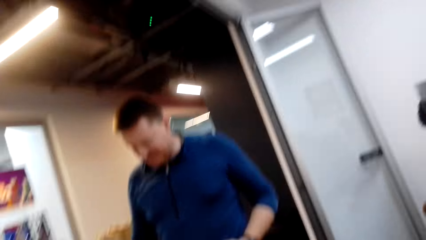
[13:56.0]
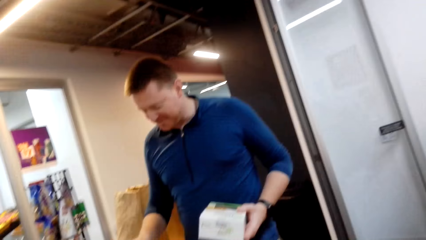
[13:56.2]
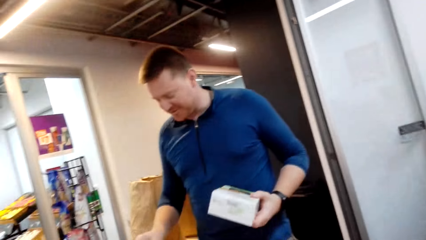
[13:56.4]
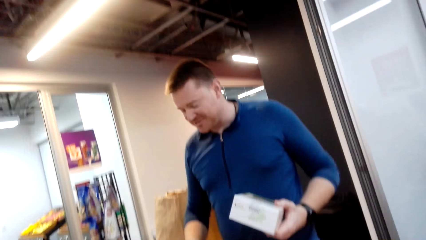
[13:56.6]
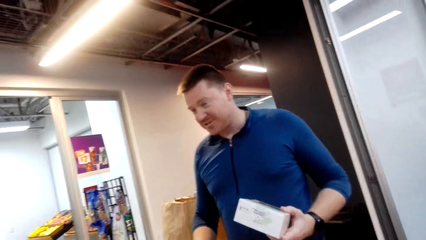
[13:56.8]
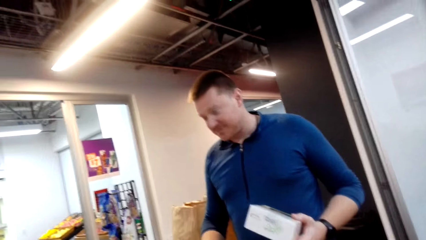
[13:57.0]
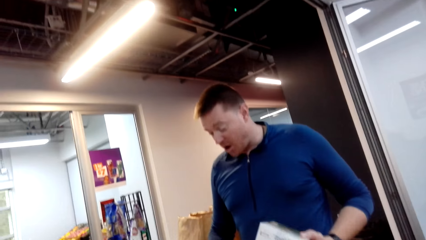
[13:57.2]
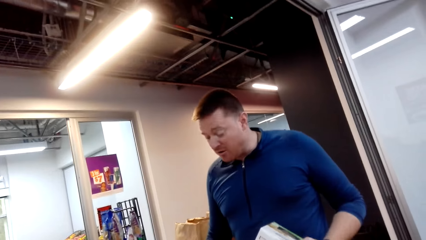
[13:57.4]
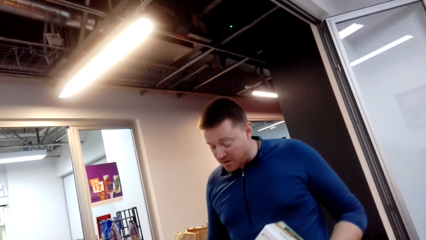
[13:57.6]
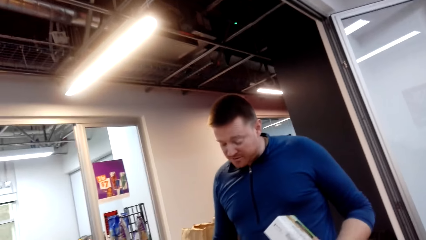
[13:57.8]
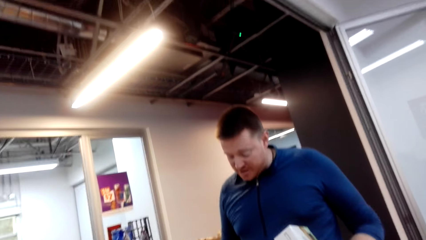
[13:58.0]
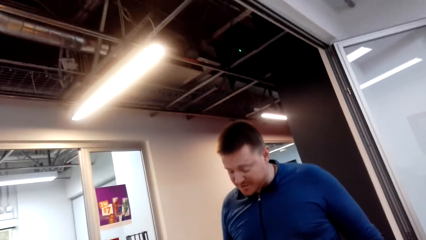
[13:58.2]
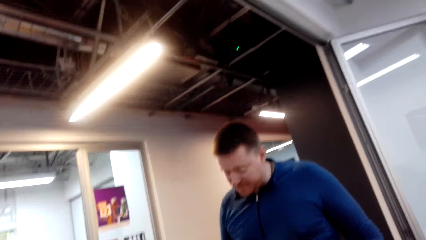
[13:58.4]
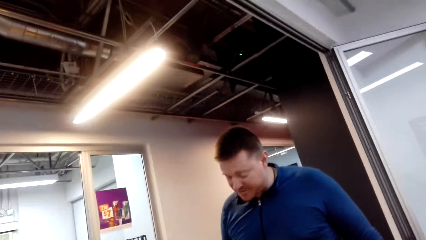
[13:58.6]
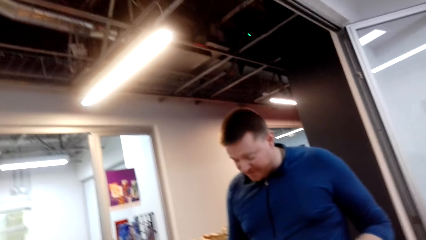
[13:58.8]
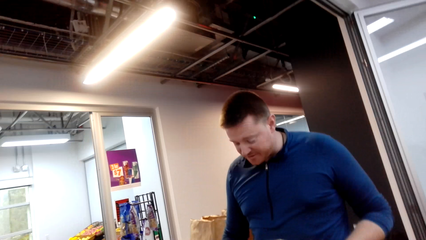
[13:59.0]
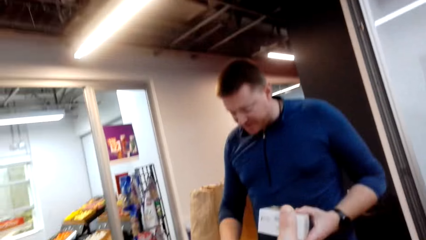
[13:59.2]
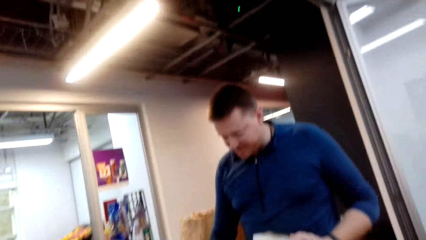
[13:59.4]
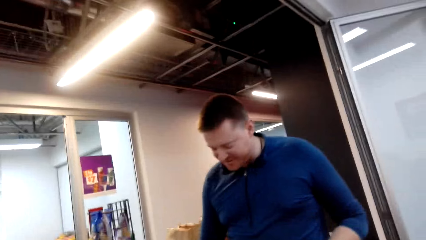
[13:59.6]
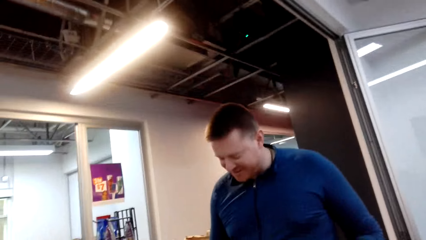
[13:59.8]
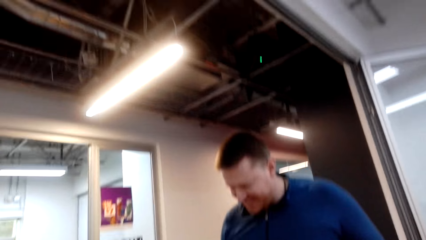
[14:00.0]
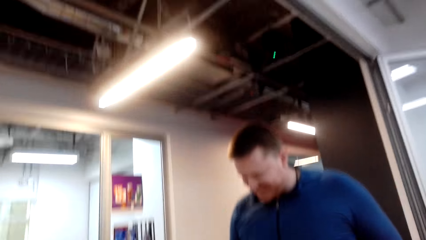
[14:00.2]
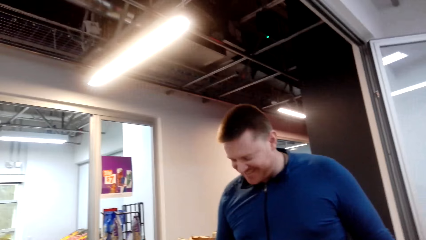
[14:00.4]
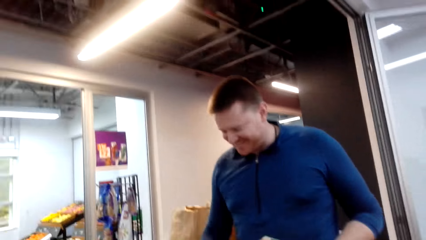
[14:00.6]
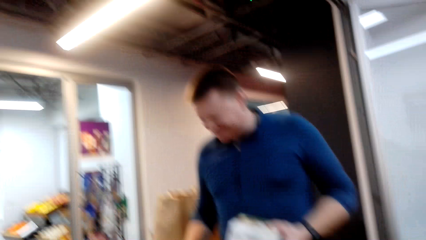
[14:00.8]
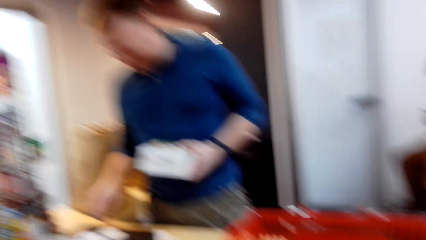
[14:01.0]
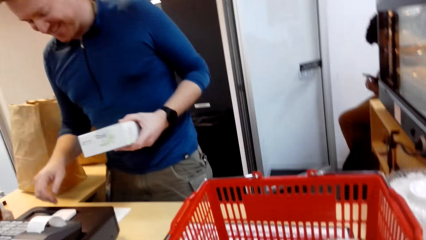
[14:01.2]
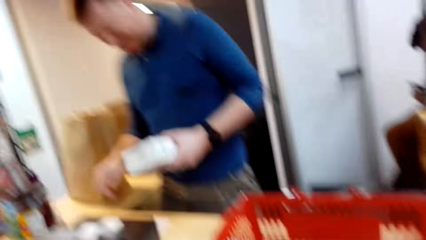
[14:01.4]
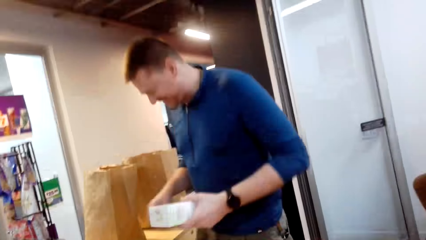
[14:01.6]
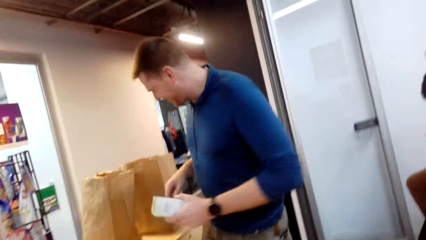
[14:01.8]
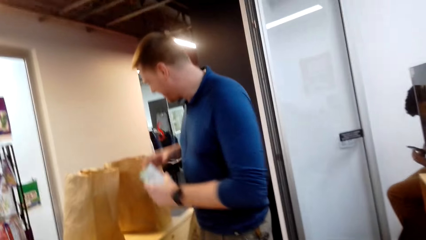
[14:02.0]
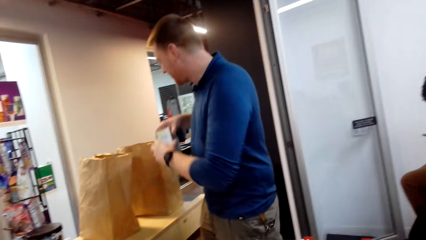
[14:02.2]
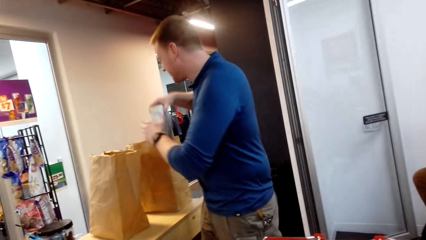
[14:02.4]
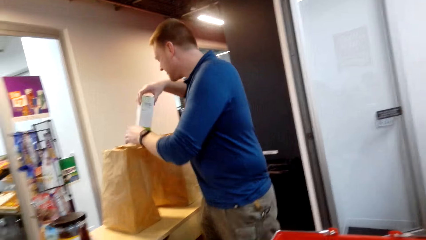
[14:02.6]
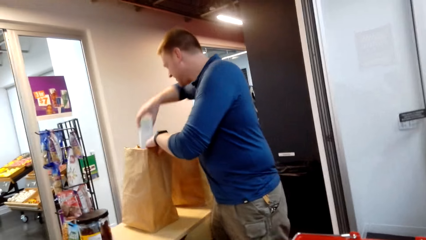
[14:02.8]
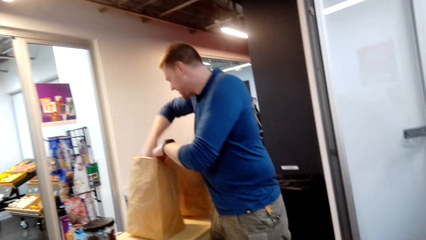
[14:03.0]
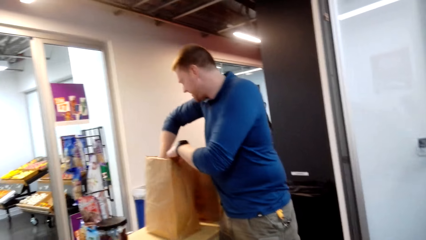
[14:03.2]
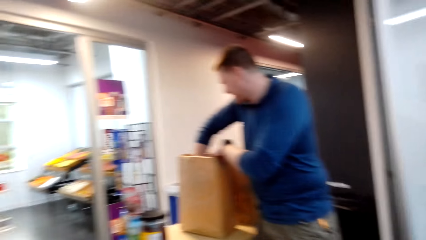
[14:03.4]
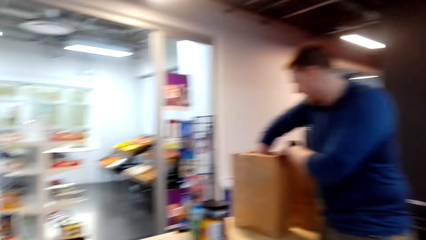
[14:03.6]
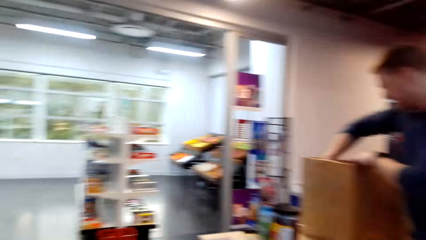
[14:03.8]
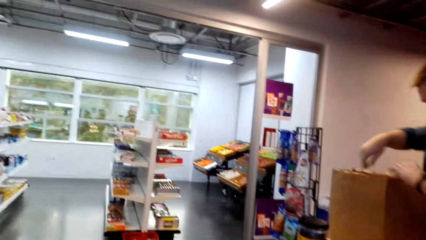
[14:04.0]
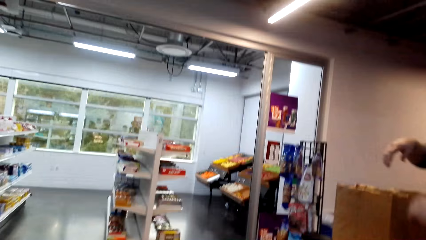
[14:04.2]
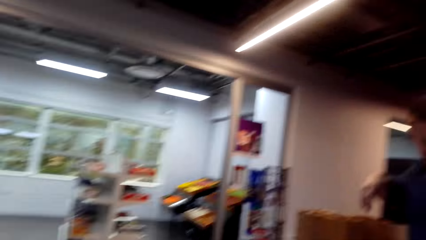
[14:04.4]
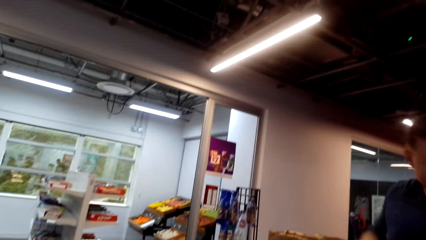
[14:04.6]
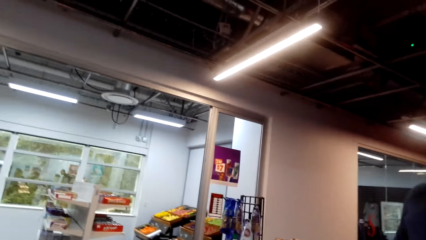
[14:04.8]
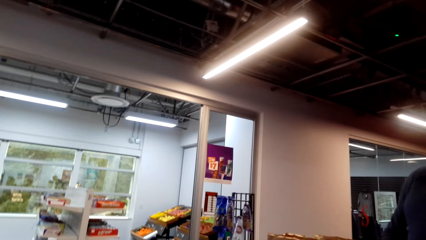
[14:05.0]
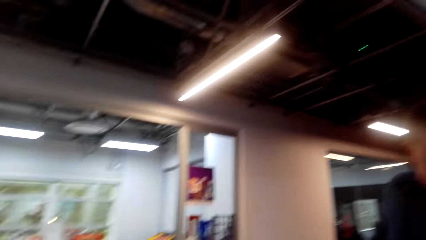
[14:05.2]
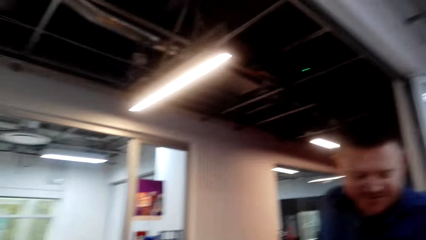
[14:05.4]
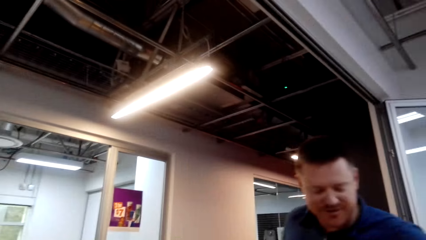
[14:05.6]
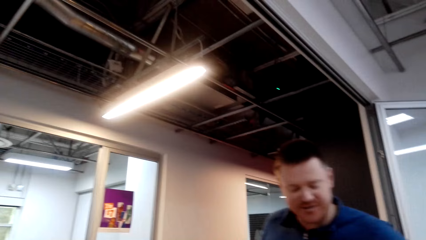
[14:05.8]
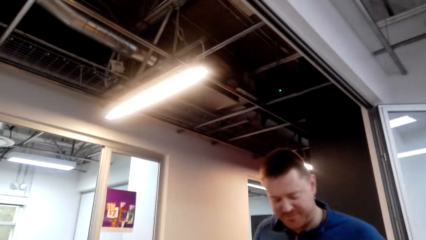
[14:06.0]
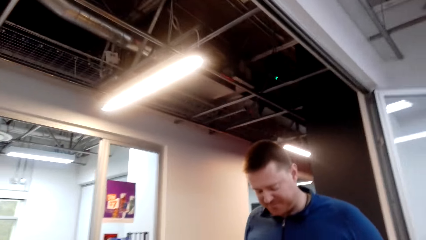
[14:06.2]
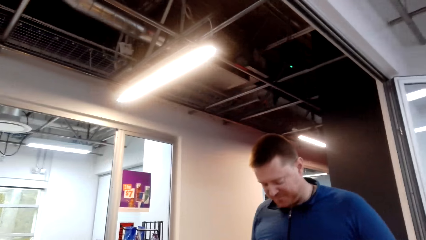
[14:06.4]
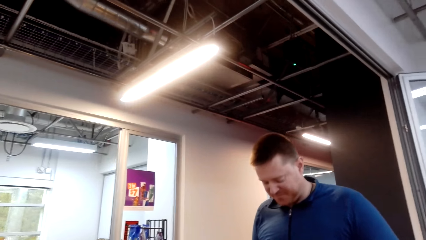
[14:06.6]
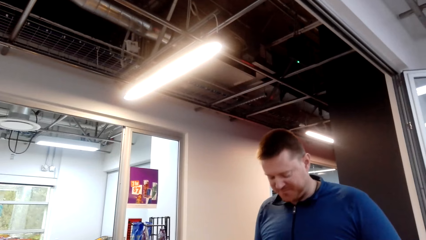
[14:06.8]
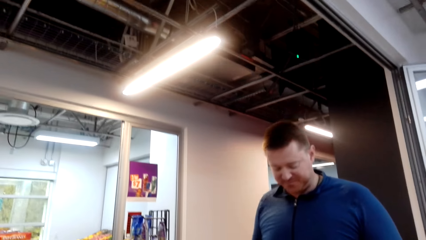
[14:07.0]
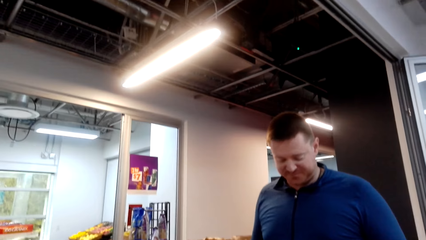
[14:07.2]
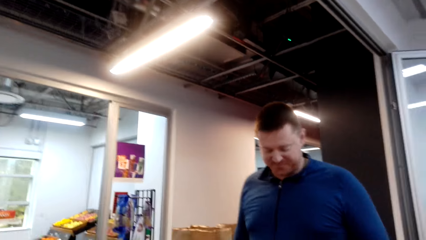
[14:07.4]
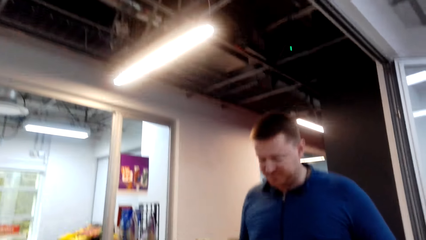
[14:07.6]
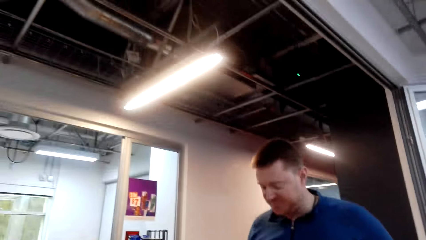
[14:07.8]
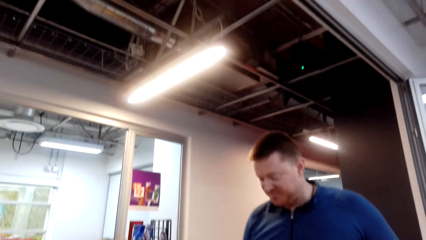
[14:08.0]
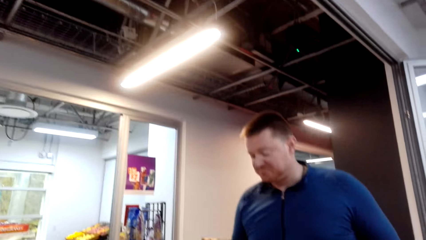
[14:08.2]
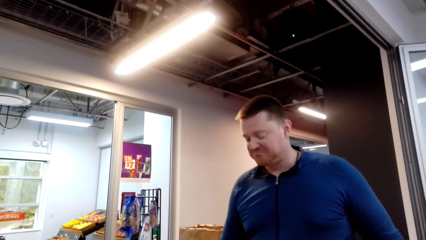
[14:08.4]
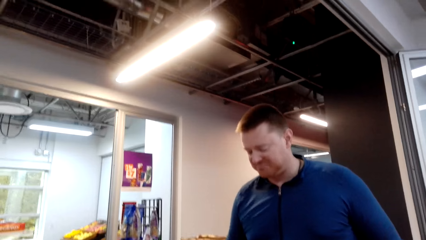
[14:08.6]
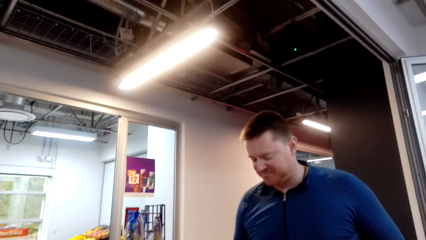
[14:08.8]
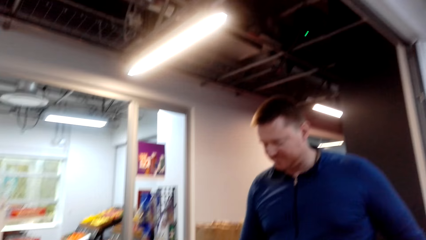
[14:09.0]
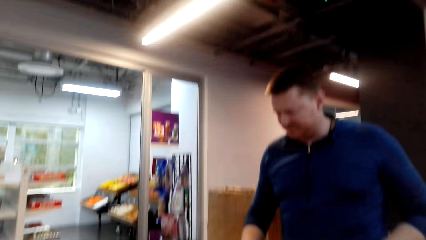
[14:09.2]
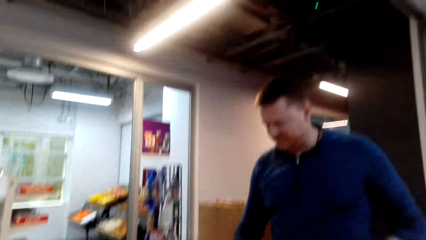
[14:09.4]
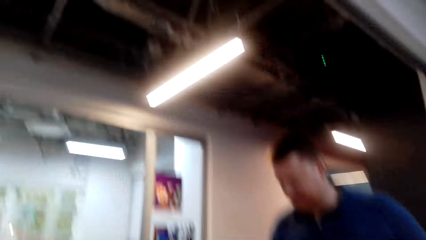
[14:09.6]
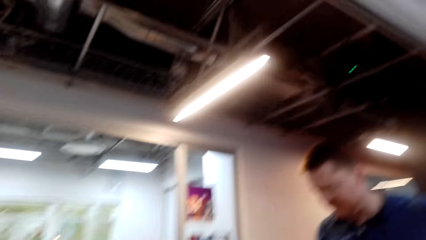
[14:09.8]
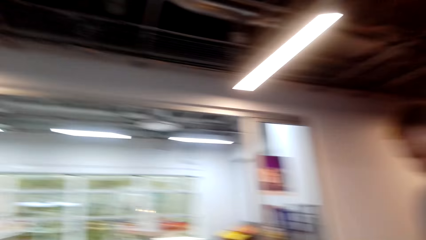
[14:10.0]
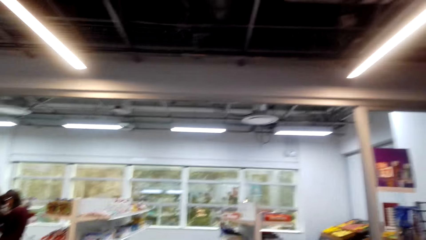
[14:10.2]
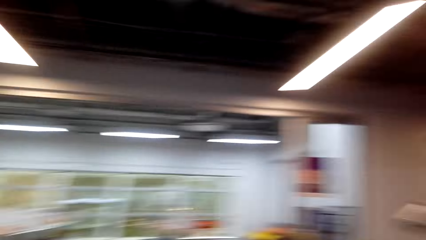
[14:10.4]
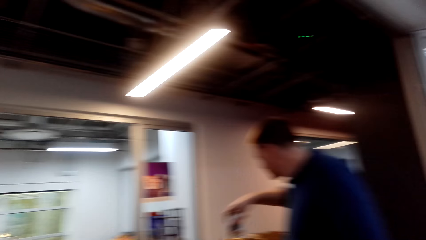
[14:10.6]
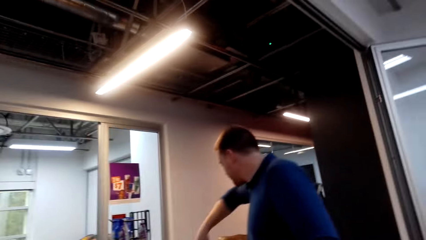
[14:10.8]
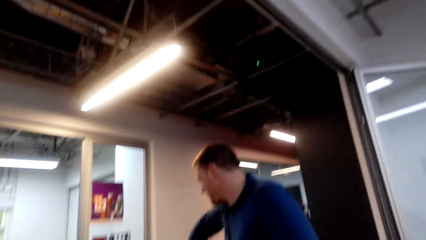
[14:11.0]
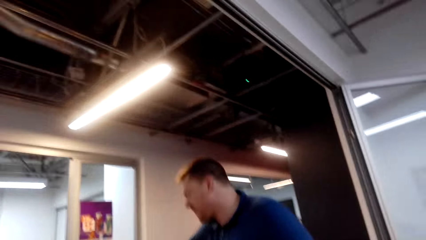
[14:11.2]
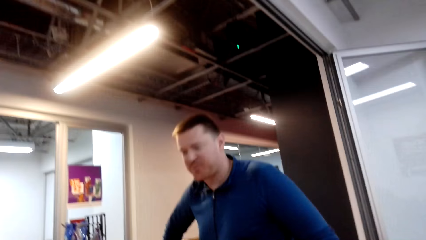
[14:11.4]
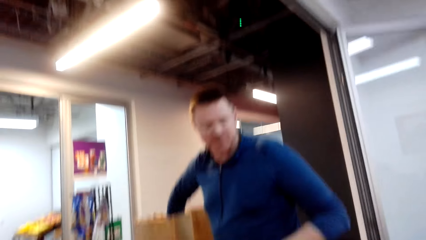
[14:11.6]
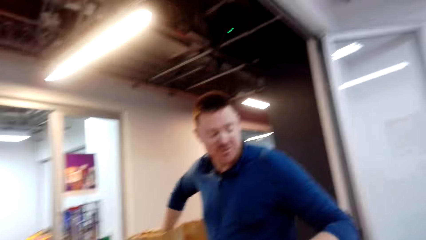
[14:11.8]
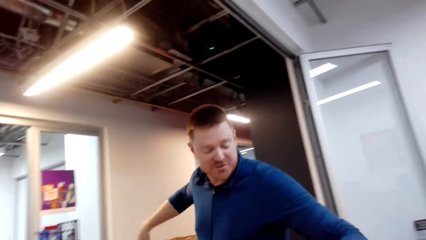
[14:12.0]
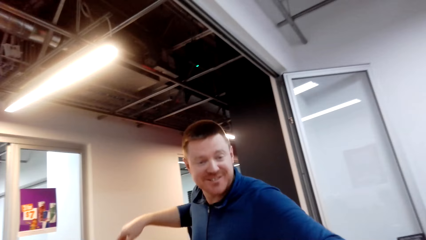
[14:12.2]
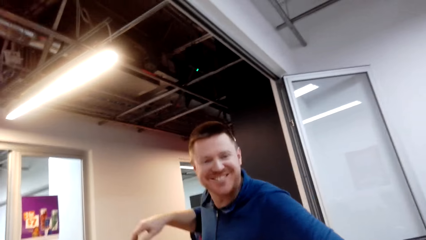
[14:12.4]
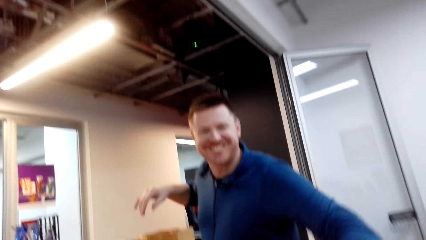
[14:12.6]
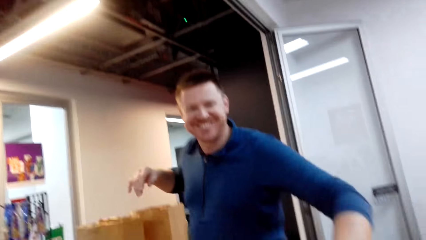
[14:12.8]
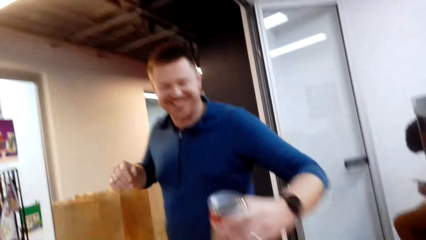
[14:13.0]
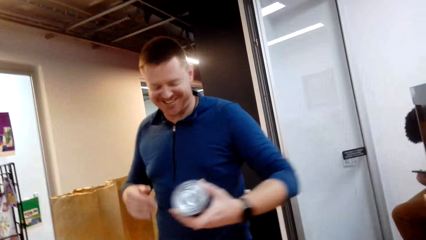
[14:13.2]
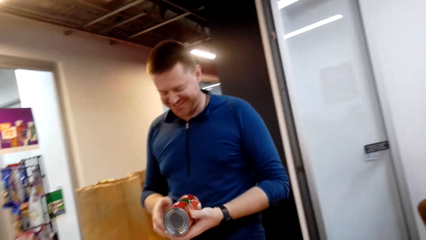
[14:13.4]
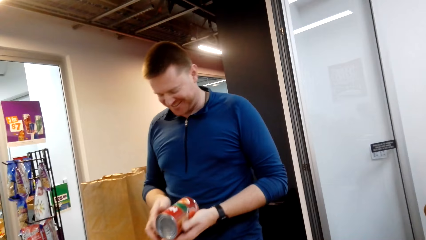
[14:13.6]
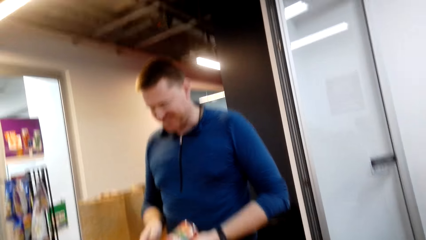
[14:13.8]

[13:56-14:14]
A cashier puts a packet in the brown shopping bag. The camera wearer looks around. The cashier picks a food can from the shopping basket.
